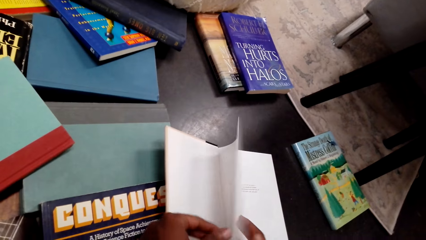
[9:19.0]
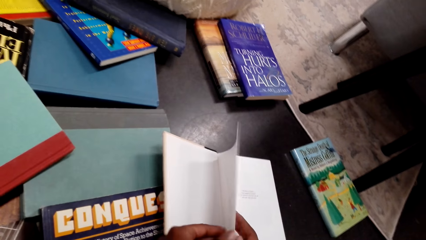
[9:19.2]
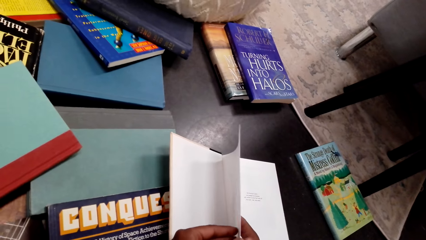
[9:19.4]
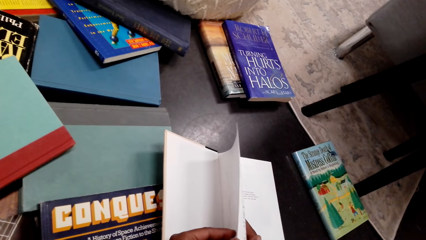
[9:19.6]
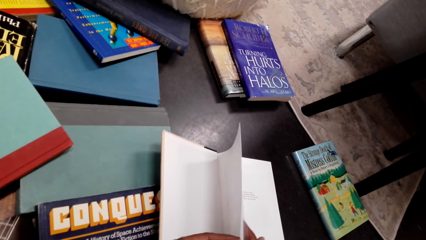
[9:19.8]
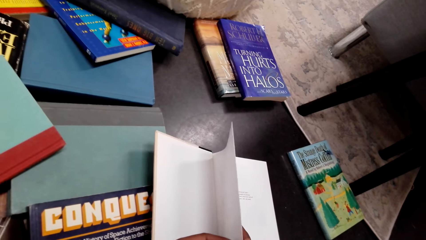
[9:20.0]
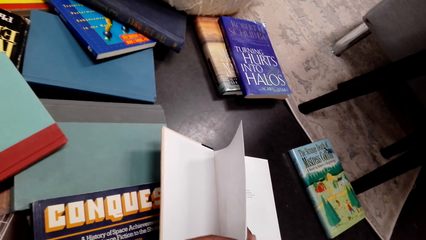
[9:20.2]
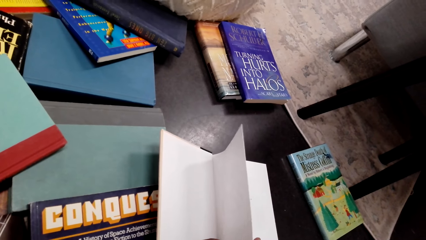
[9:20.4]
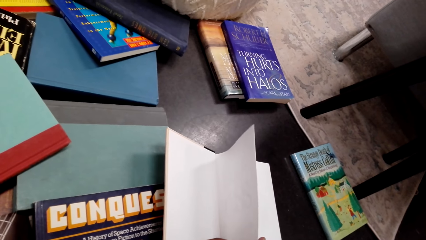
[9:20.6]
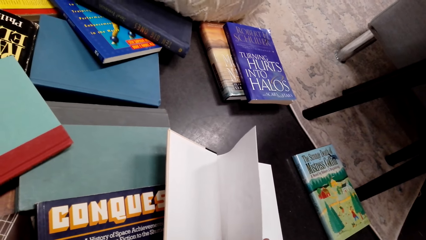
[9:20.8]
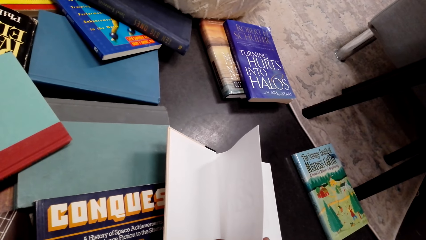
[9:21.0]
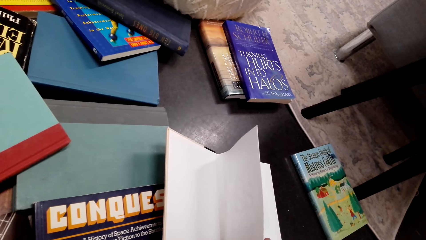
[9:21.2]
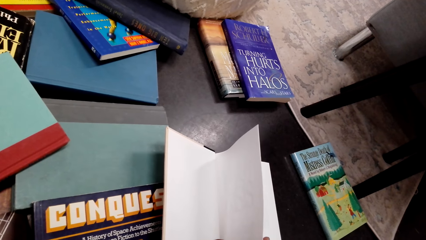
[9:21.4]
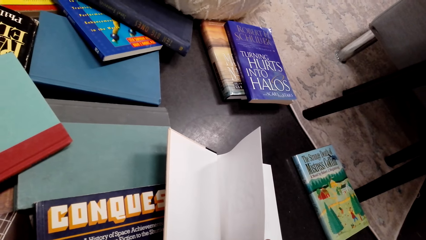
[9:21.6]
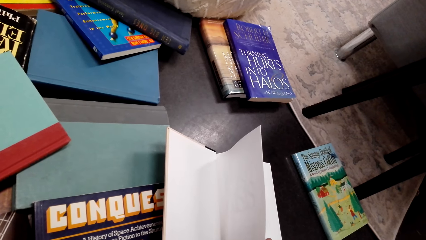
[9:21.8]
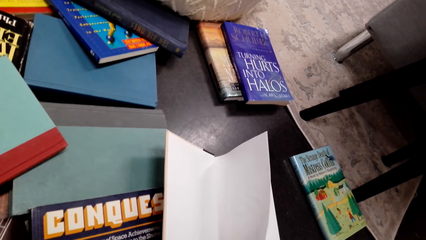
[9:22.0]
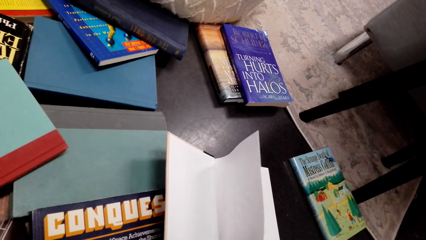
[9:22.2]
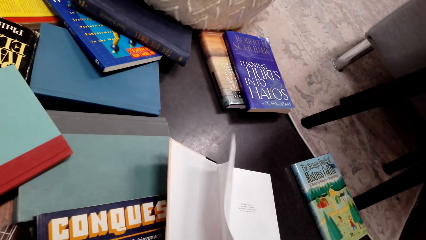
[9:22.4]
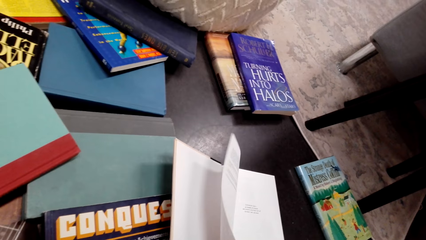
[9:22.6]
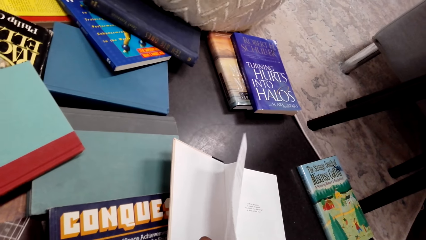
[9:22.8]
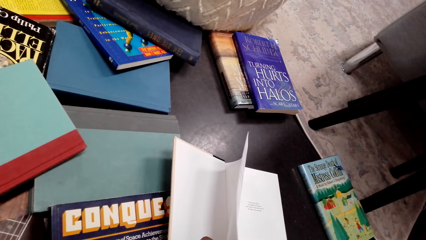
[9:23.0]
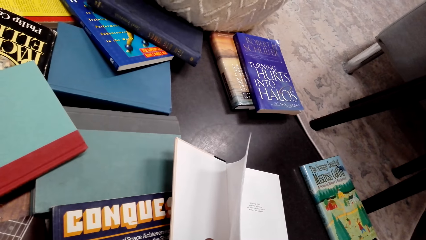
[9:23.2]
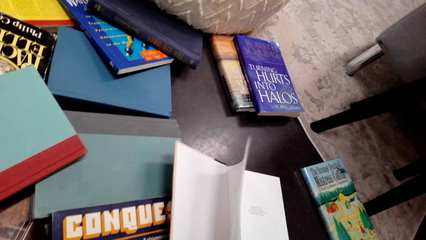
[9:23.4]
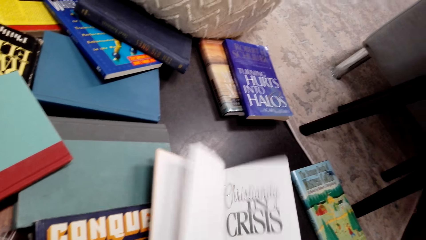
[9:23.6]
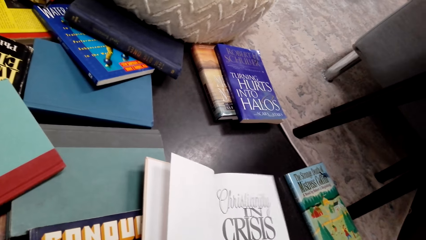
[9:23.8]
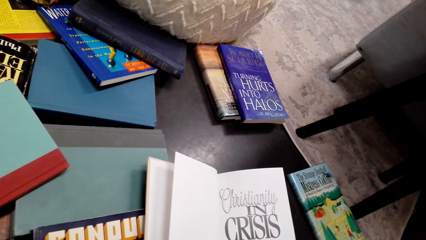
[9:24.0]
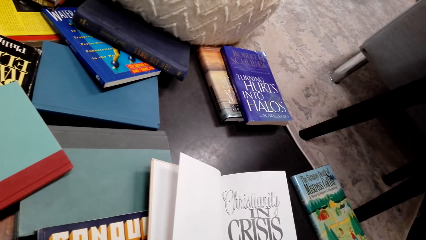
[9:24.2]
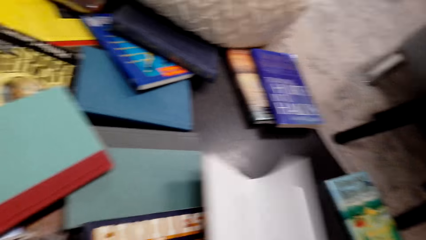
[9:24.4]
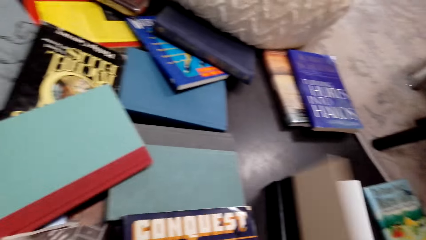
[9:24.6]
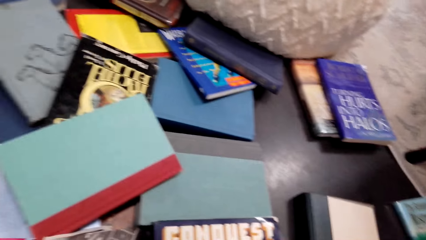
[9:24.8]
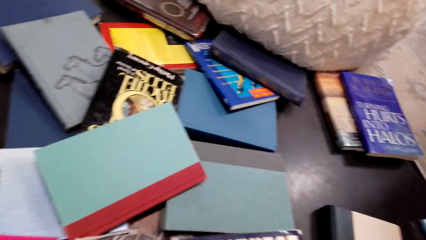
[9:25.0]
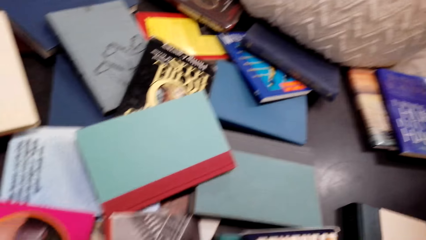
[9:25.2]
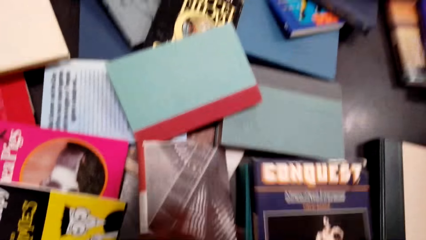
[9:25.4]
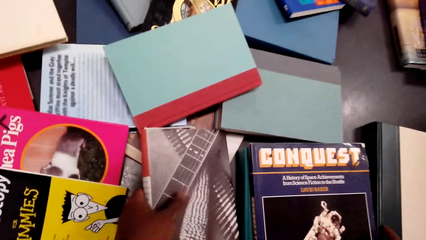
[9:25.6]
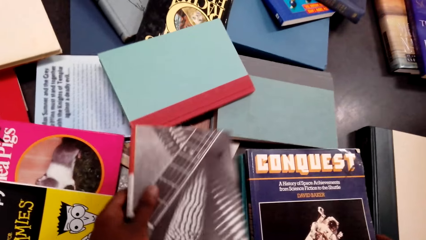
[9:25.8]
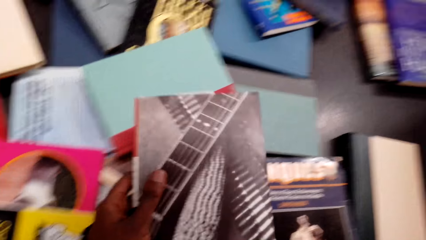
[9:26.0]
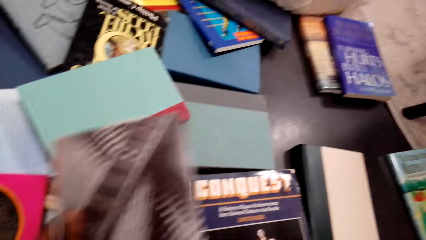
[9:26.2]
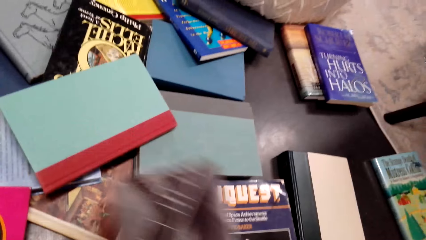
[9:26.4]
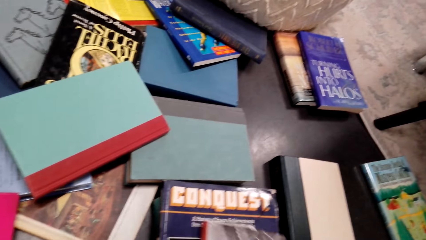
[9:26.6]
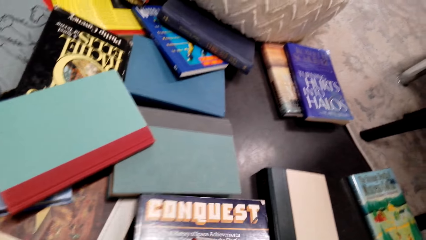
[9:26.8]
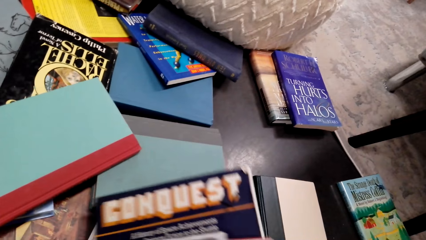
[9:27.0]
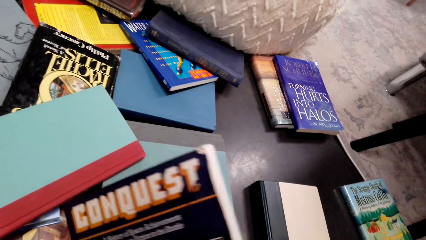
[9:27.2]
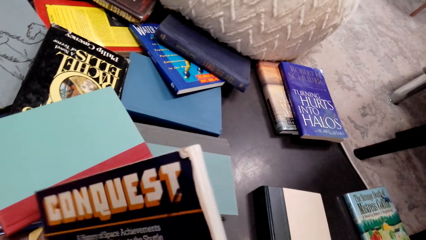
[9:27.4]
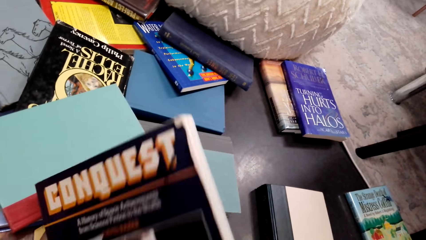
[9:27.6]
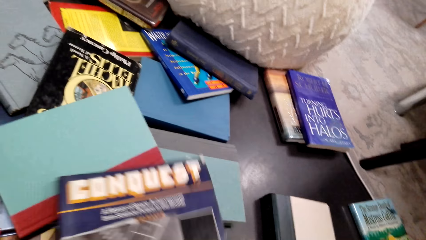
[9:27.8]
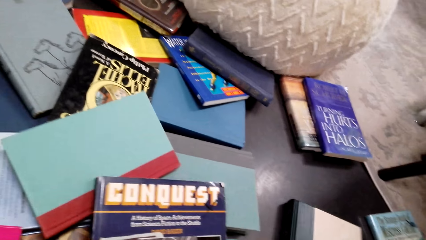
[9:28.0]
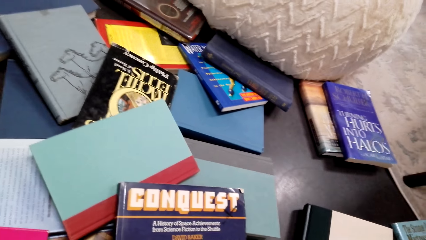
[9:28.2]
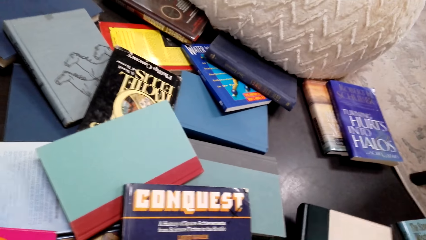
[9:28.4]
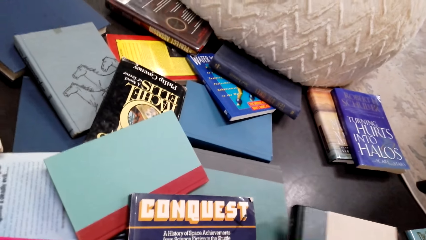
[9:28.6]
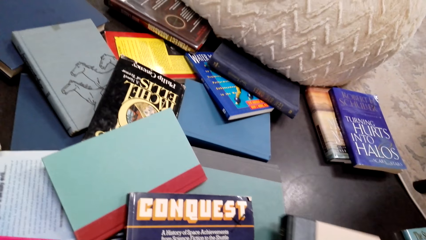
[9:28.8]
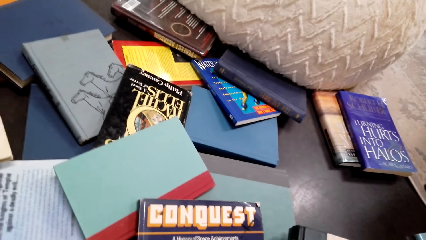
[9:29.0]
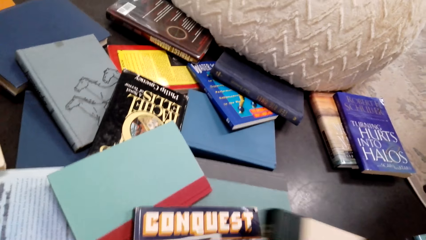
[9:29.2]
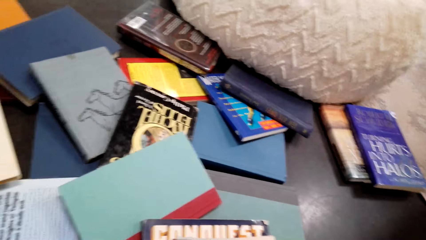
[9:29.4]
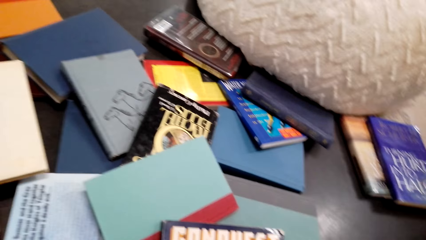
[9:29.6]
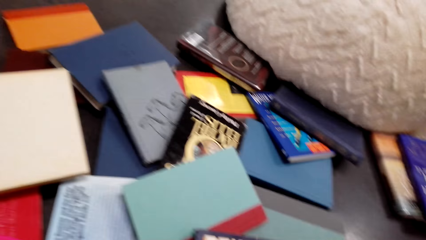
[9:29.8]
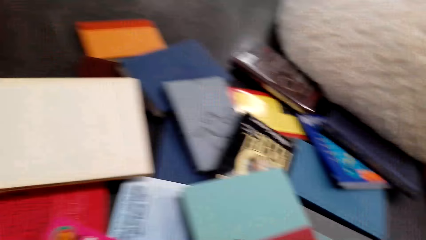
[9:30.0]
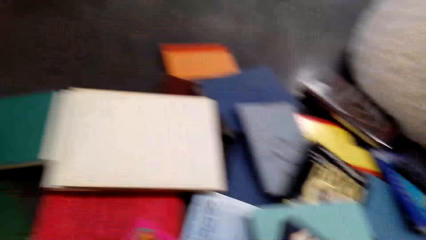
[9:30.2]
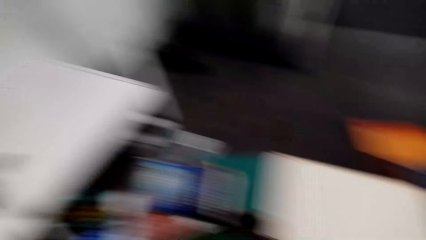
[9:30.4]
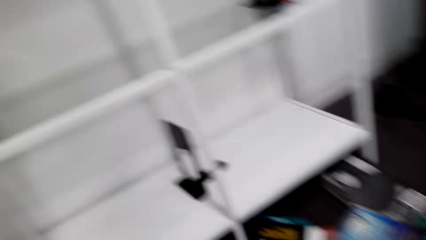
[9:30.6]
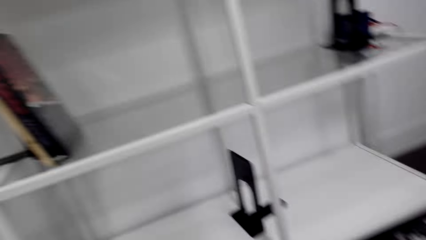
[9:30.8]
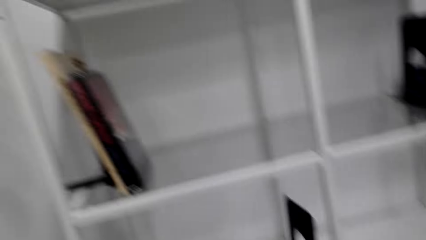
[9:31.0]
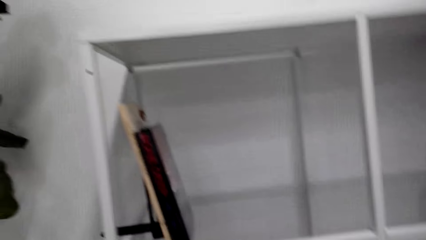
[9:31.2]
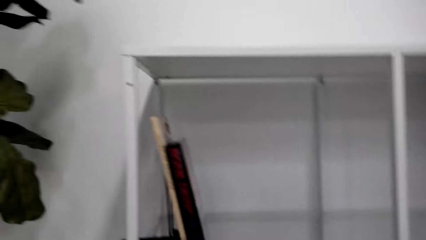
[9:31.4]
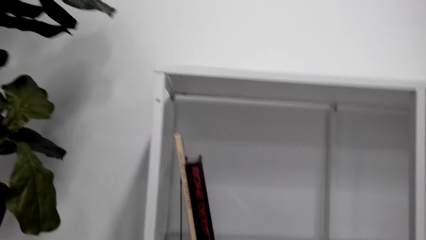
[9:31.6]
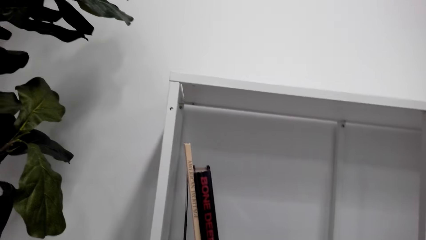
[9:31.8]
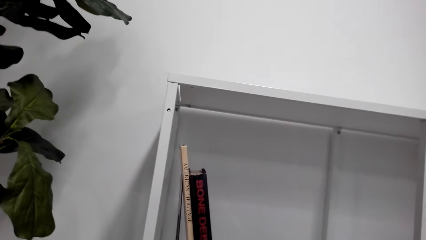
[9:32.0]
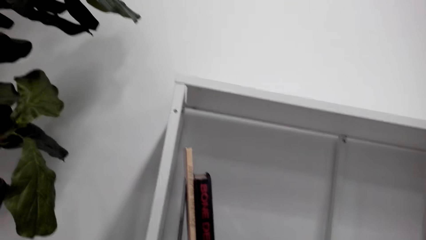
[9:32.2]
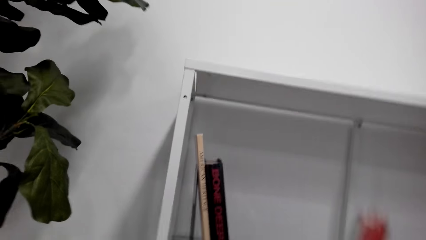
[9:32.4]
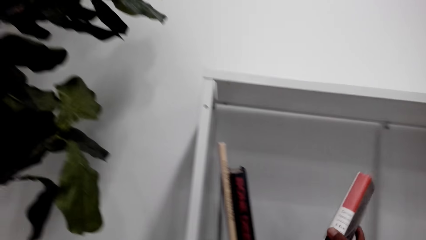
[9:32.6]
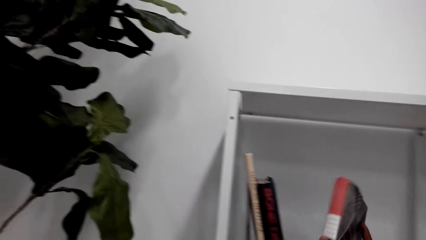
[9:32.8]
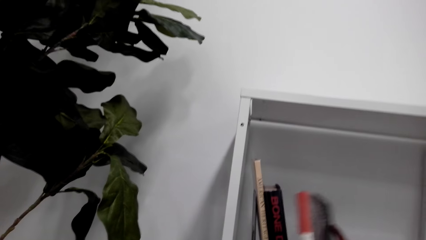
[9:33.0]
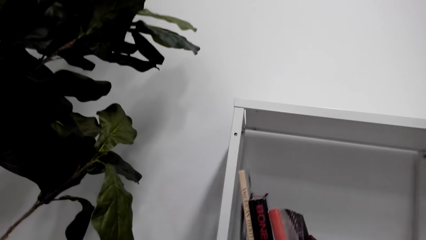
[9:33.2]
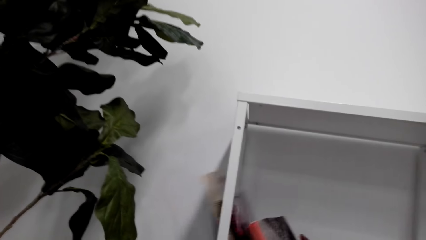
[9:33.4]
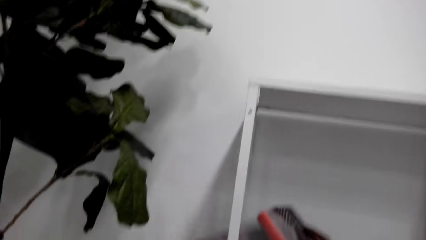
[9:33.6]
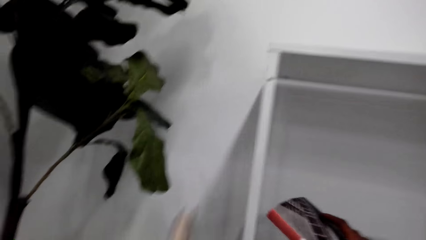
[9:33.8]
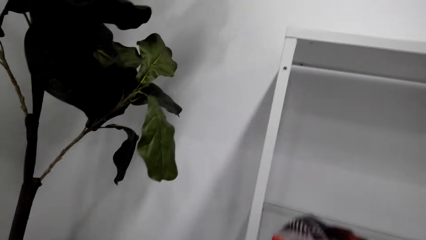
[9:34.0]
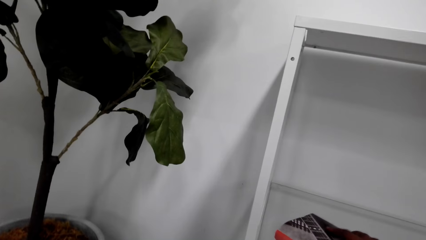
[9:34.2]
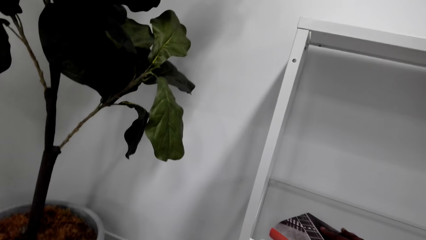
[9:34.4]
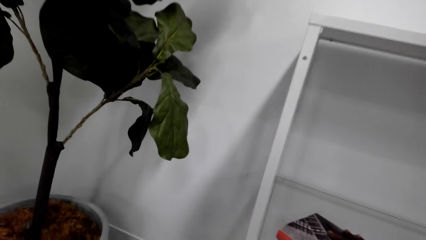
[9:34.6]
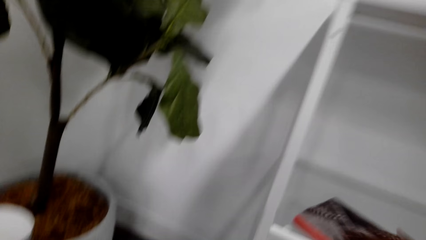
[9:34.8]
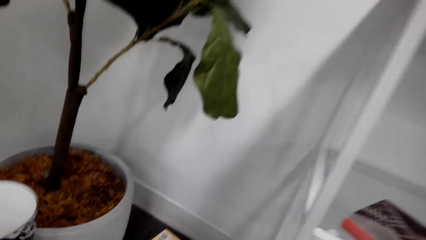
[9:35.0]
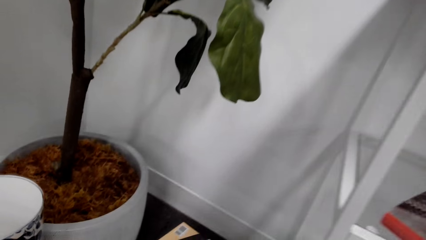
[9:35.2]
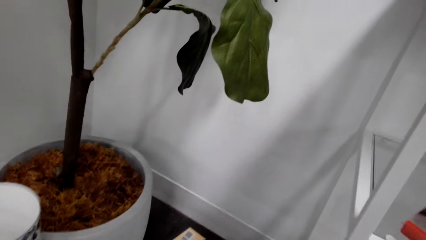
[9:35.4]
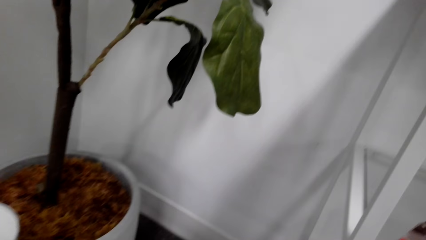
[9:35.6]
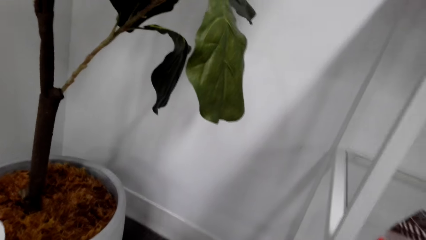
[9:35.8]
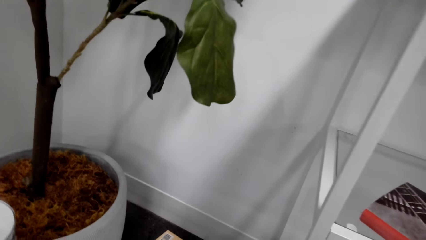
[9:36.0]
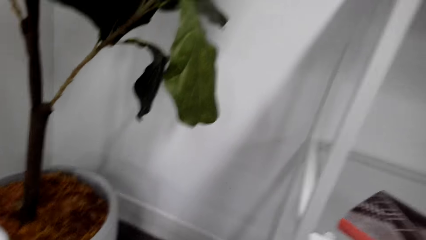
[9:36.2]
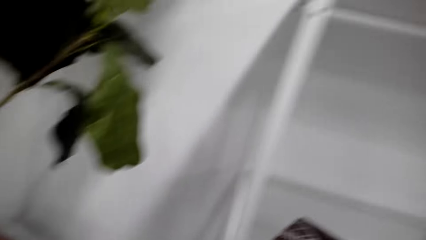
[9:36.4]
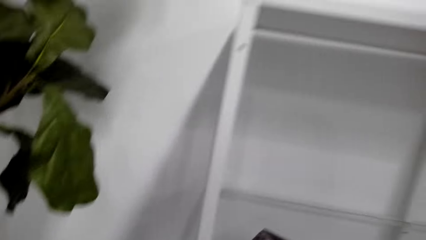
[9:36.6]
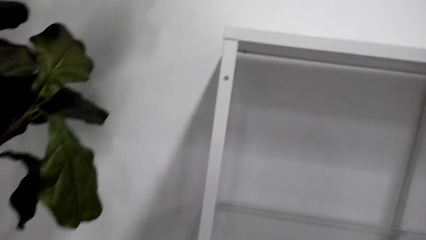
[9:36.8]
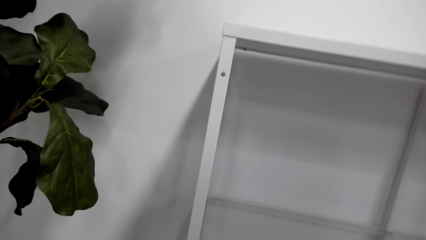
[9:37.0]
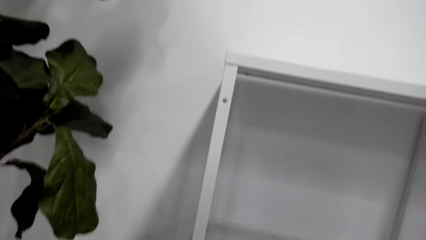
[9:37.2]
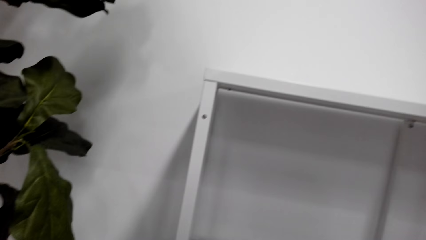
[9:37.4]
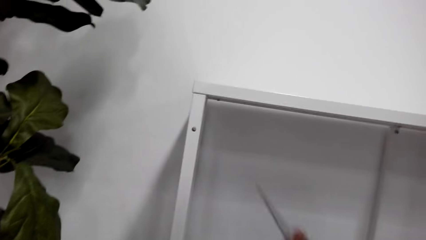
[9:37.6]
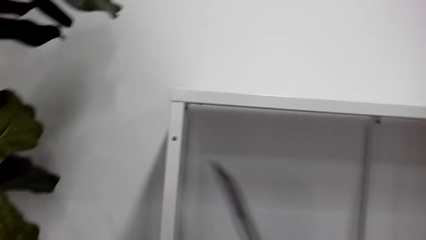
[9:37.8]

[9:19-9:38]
The camera wearer closes the book. They pick a book from the floor. They touch the other books on the floor. They pick up the books. They put the books on the shelf. They hit the books on the shelf. They drop some books from the shelf on the ground.
